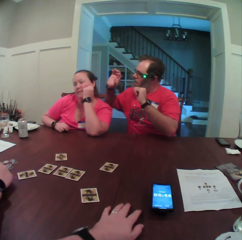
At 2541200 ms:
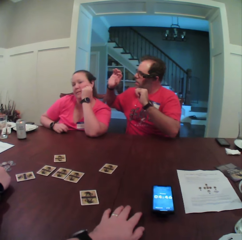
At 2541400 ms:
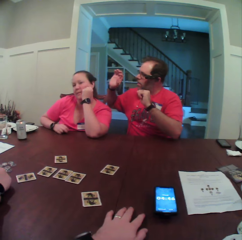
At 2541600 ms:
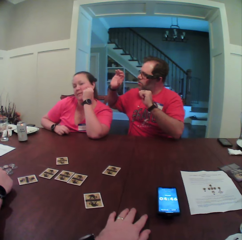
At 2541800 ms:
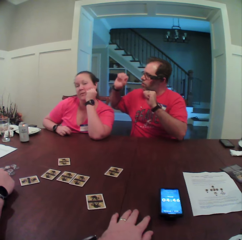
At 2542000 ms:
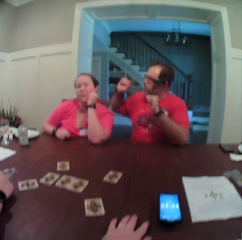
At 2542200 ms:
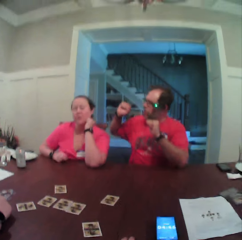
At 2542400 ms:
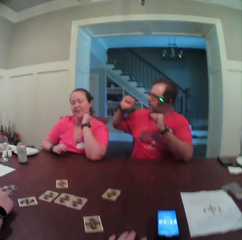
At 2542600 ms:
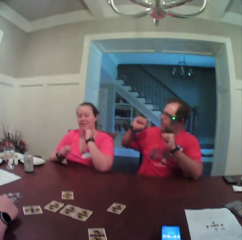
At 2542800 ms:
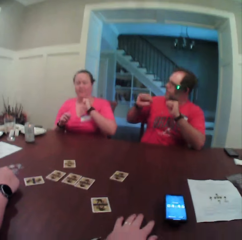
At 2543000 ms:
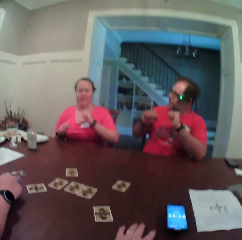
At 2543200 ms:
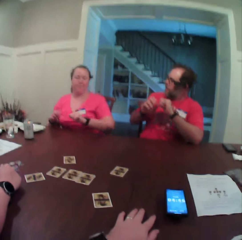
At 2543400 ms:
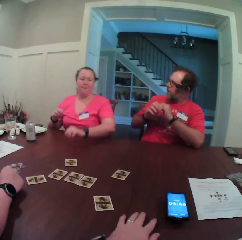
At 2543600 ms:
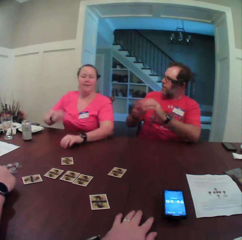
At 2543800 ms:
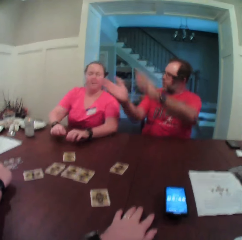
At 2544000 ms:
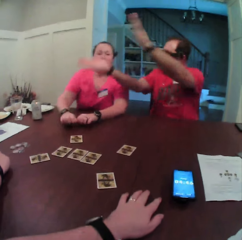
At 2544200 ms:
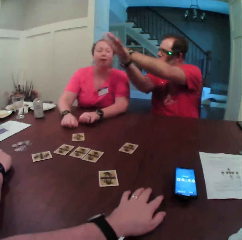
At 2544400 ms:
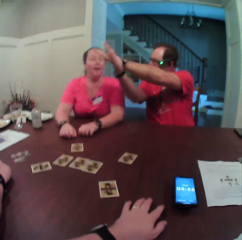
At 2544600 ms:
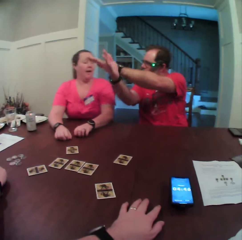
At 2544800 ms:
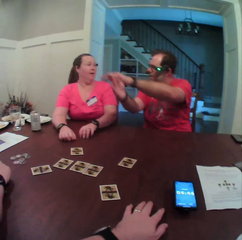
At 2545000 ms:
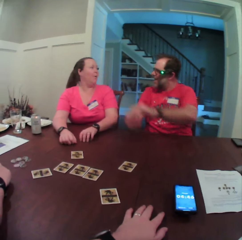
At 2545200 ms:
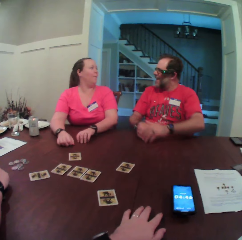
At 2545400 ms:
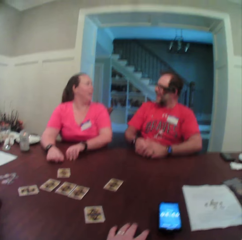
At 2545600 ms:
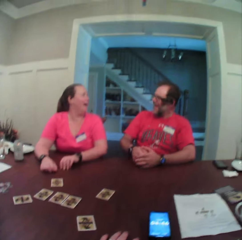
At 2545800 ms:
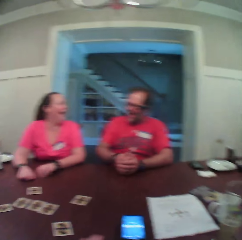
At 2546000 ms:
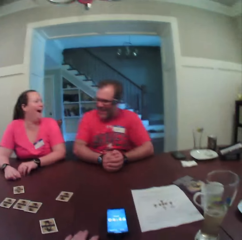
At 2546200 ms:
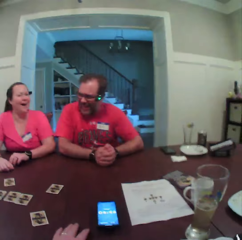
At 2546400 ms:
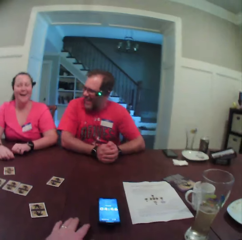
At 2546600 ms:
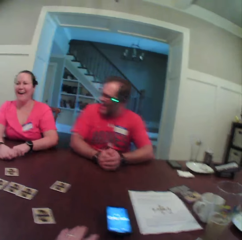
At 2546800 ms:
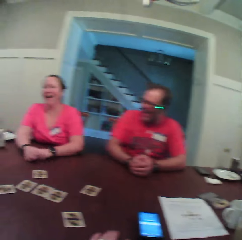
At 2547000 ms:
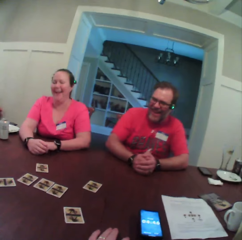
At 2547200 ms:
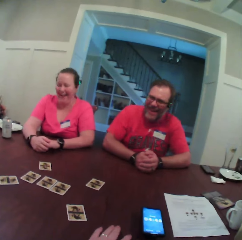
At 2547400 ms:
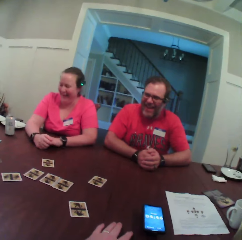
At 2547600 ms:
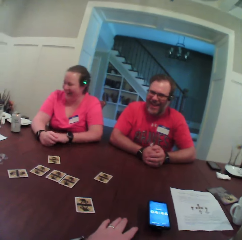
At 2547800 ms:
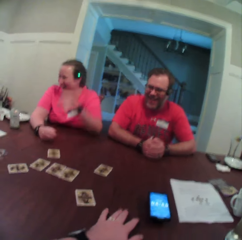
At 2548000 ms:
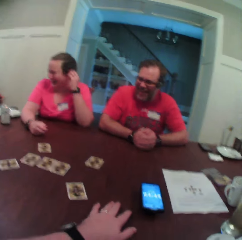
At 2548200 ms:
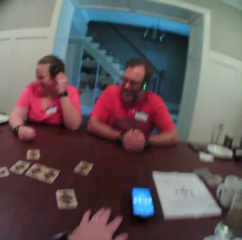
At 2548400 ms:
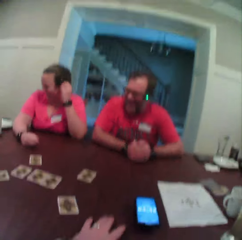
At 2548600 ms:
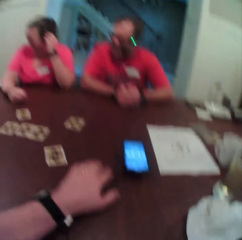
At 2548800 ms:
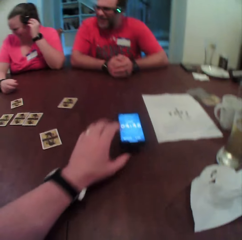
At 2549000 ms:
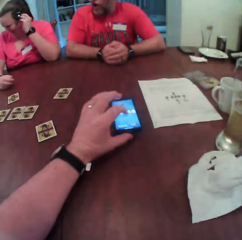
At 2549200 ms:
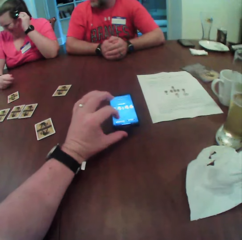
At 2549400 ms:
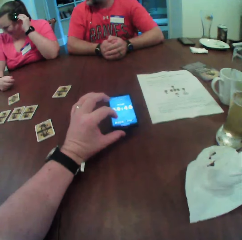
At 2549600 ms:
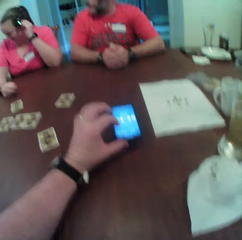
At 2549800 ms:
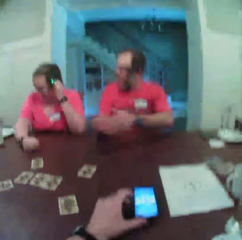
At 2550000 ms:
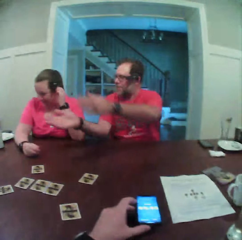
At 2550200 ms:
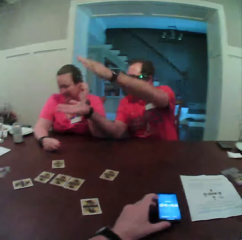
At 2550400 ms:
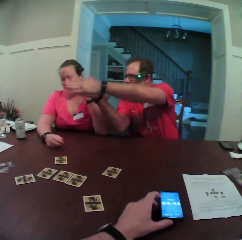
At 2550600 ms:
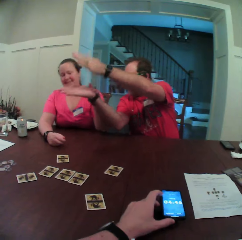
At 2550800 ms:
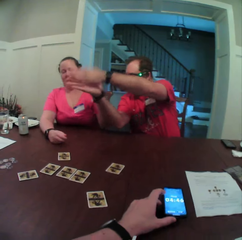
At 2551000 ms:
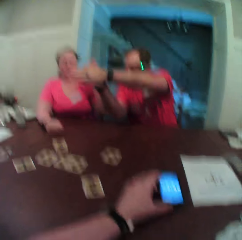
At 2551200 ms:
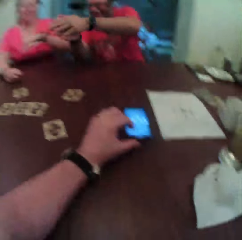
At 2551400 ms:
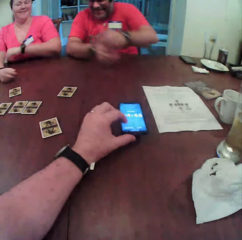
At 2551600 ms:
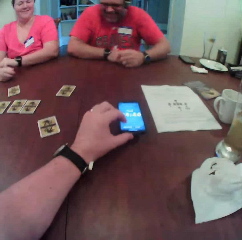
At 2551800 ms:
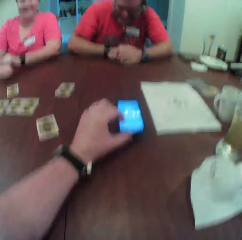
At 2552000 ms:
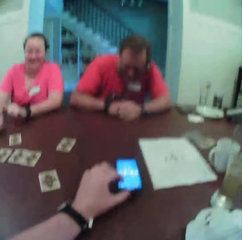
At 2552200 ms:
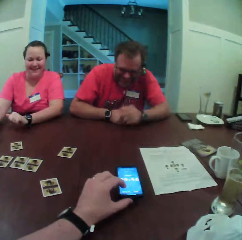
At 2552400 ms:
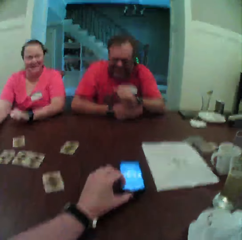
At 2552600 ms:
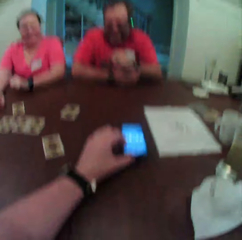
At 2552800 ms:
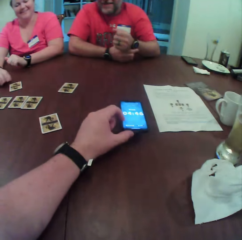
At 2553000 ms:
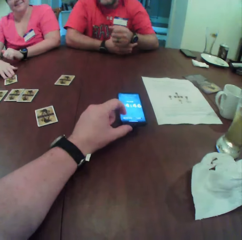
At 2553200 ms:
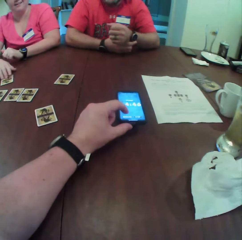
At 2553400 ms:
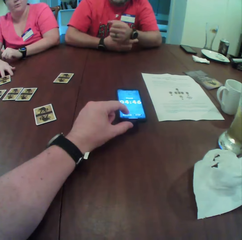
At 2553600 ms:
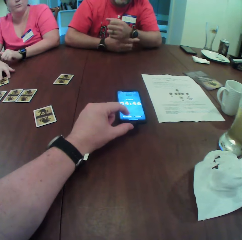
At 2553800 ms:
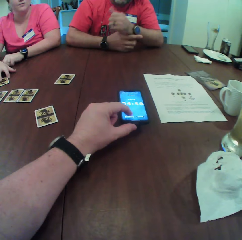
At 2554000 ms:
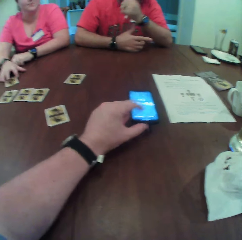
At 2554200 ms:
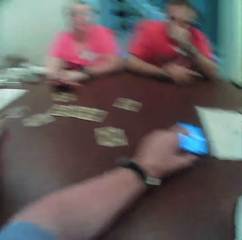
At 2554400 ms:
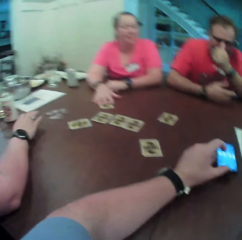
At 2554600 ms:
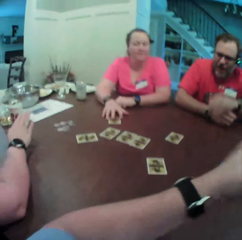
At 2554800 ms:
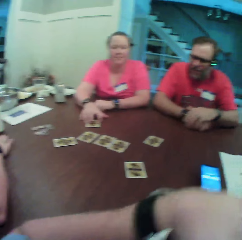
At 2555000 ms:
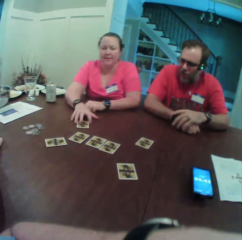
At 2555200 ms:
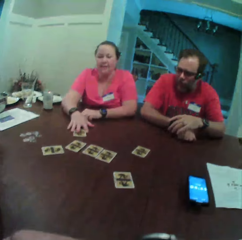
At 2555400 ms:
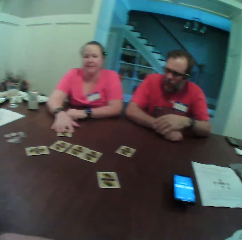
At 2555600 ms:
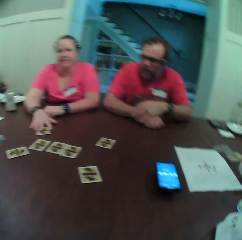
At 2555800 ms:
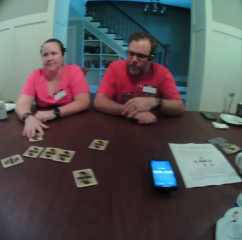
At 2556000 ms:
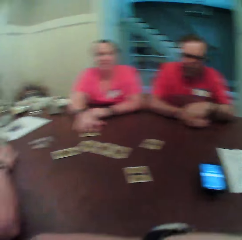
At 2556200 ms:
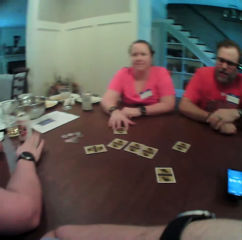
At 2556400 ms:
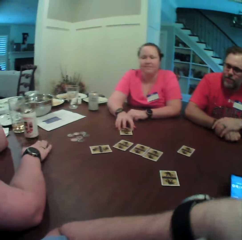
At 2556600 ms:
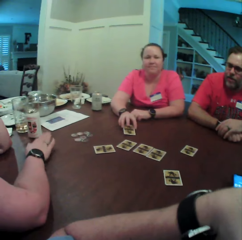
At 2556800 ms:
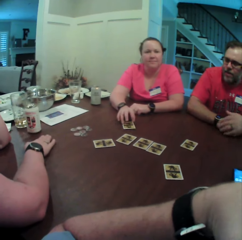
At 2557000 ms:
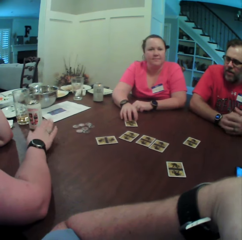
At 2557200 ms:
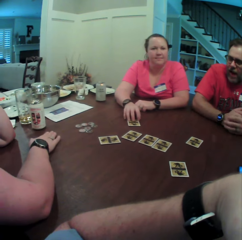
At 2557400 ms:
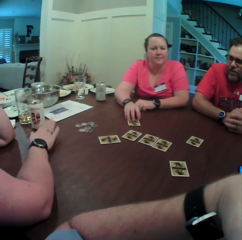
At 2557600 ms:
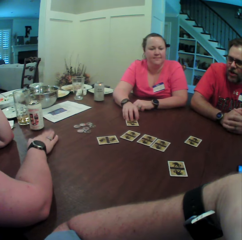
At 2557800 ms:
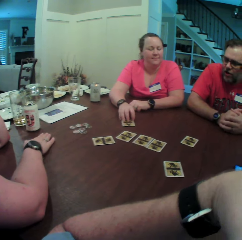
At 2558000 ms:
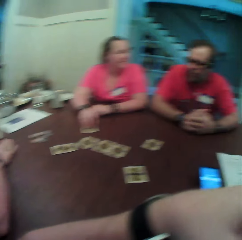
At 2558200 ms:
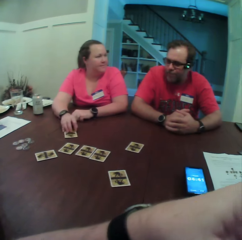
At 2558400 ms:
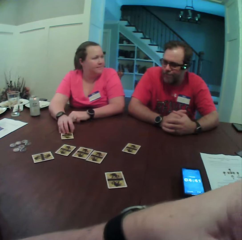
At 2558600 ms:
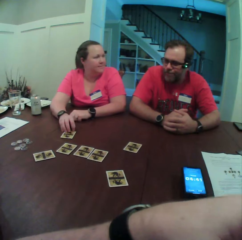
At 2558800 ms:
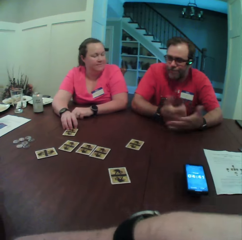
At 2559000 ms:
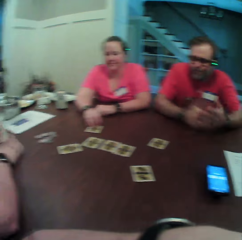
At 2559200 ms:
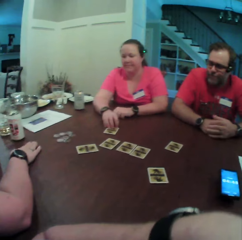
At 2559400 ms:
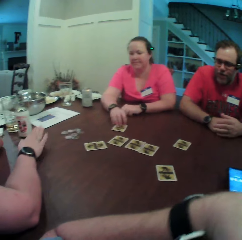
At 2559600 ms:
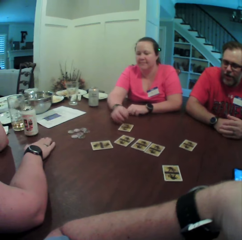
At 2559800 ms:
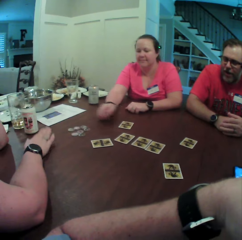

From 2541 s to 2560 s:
The woman places her hands on the table. The man moves his hands and places his hands on the table. The woman touches her camera with her left hand. She makes the camera. The camera wearer moves the cellphone on the table with his left hand. The man claps his hands, moves hands, and places his hands on the table. The camera wearer operates the cellphone with his left hand. The woman moves a card on the table with her right hand. The woman taps her right hand on the table. The camera wearer touches his face with his left hand. A person moves hands.

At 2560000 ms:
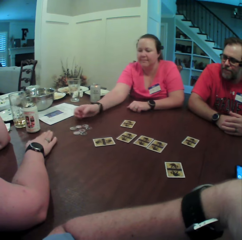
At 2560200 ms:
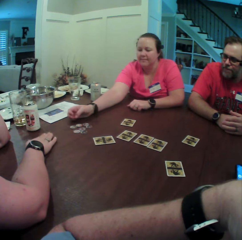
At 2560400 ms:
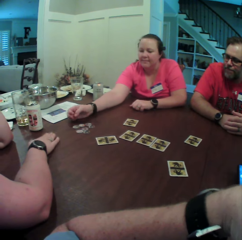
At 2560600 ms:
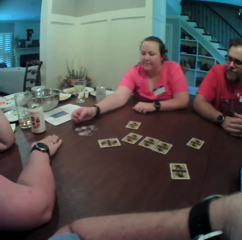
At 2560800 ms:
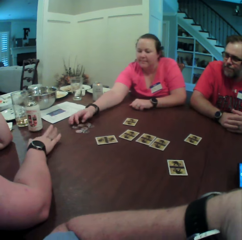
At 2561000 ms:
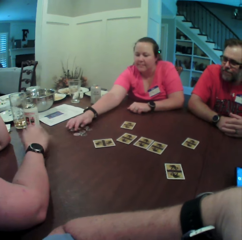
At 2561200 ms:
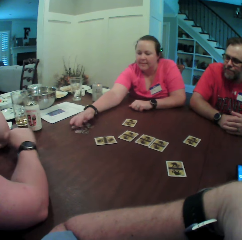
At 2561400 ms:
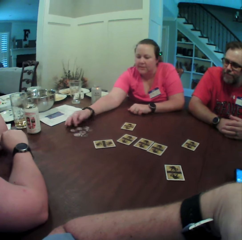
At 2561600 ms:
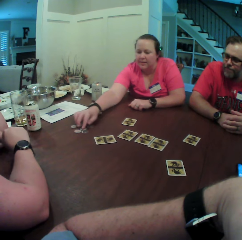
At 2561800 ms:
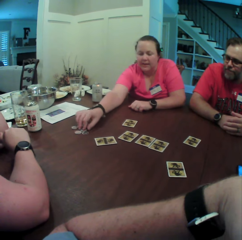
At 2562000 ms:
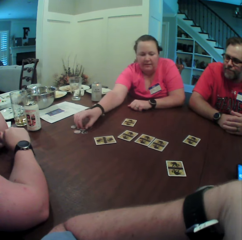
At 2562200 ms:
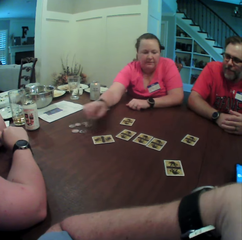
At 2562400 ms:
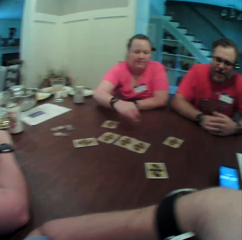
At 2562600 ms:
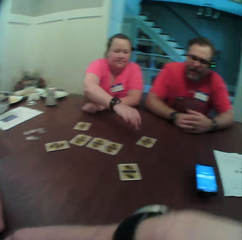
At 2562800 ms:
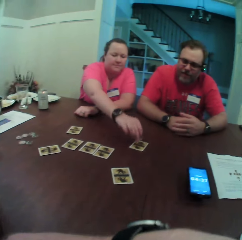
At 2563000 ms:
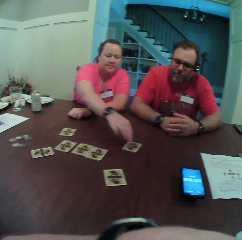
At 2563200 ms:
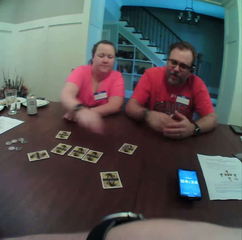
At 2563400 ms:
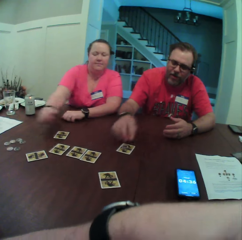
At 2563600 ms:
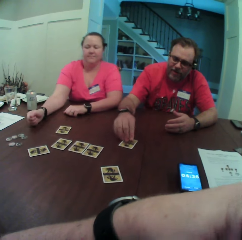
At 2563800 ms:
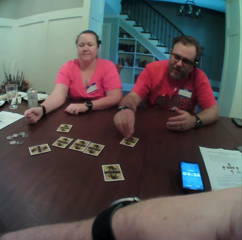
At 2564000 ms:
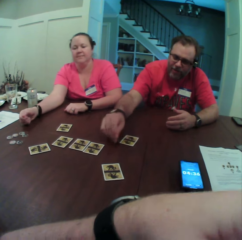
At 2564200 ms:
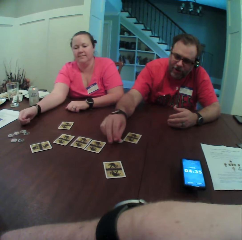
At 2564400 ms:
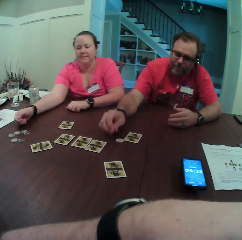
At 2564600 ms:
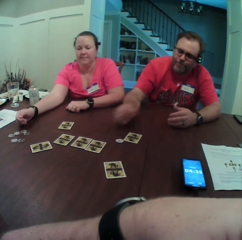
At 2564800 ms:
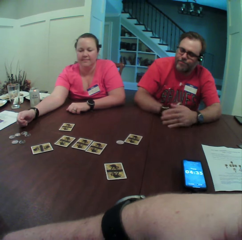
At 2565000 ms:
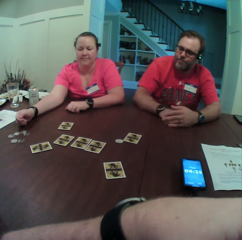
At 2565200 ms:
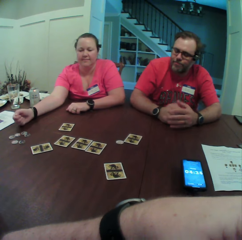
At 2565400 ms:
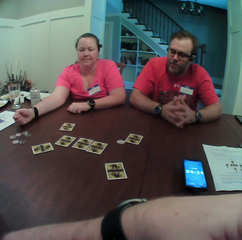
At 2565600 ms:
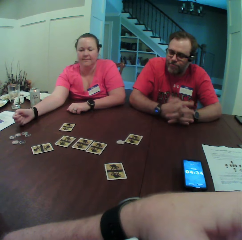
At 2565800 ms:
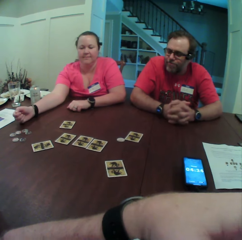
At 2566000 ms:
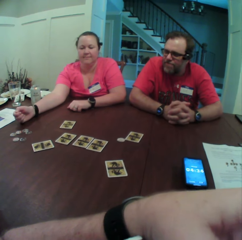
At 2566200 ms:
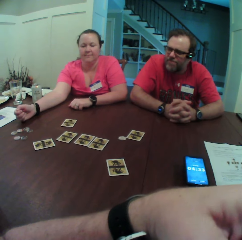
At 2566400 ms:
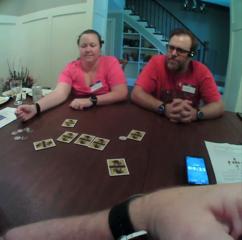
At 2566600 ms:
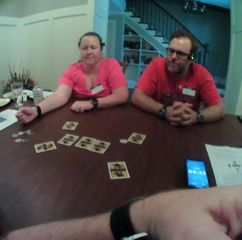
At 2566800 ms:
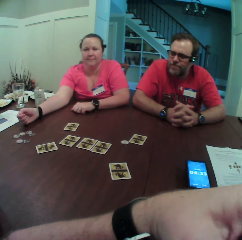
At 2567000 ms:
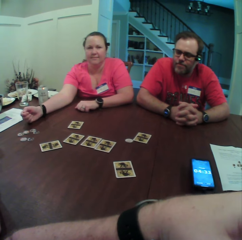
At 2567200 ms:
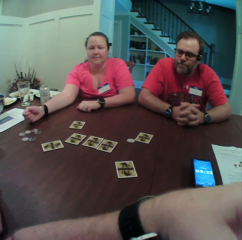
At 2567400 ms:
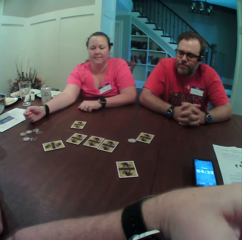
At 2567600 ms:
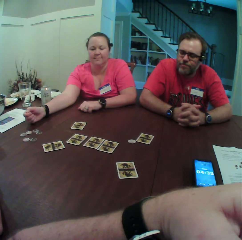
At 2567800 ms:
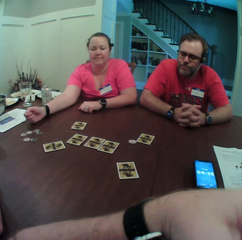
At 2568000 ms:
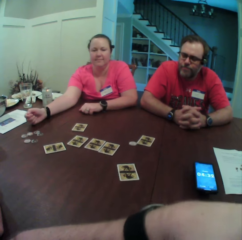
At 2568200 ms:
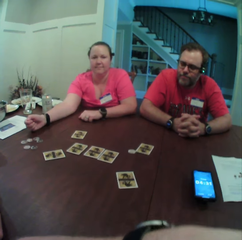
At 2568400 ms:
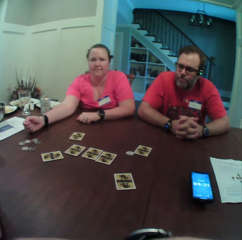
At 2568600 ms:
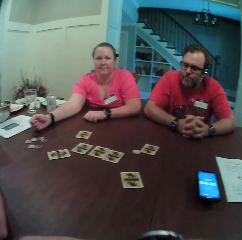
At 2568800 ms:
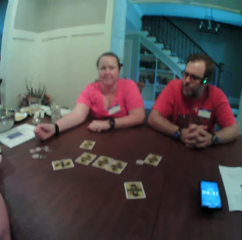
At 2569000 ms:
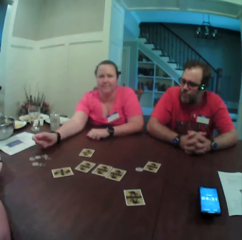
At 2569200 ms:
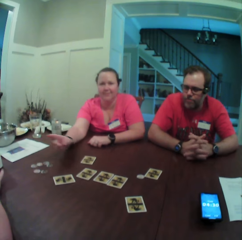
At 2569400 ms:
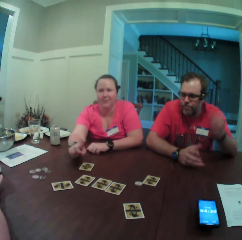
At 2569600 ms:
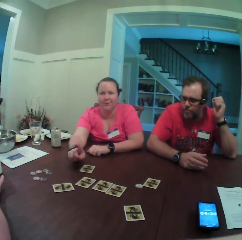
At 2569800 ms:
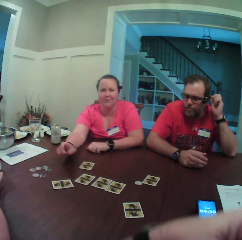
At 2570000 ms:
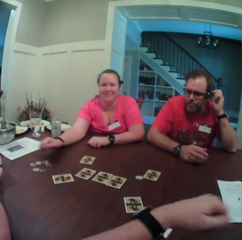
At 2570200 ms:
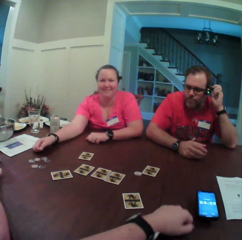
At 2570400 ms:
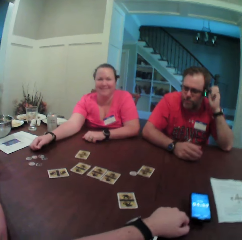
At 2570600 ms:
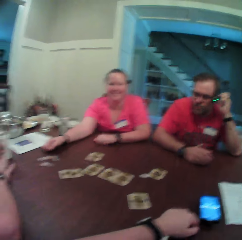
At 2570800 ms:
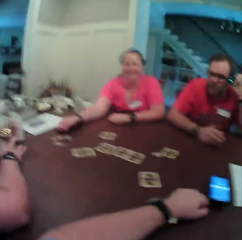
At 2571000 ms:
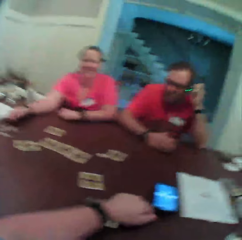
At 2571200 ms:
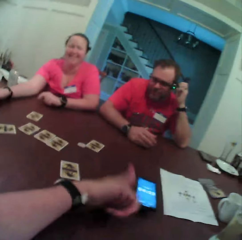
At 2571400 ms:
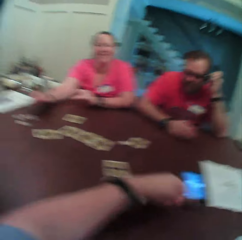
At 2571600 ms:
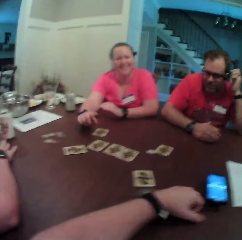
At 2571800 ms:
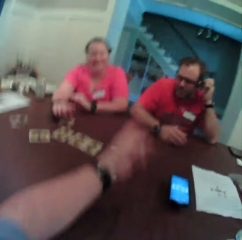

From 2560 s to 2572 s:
The woman picks up a coin on the table with her right hand and drops the coin in her right hand on a card on the table. The man removes the coin on the card with his right hand. The camera wearer looks around. The man moves the hand and touches his glasses with his left hand. The woman moves the hand.
